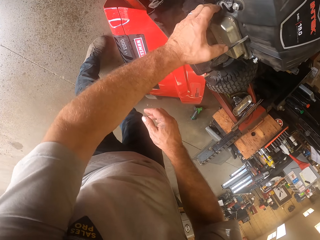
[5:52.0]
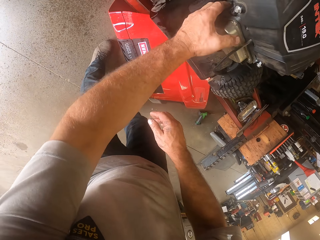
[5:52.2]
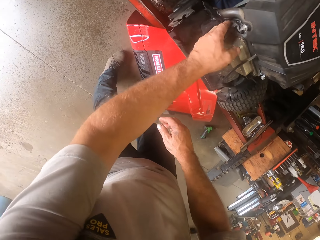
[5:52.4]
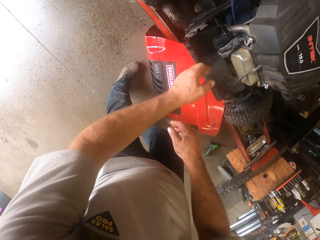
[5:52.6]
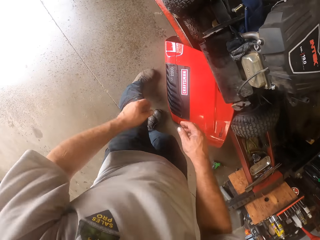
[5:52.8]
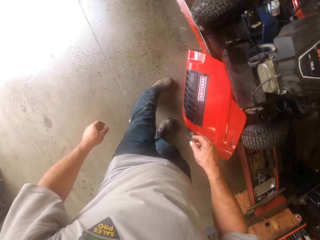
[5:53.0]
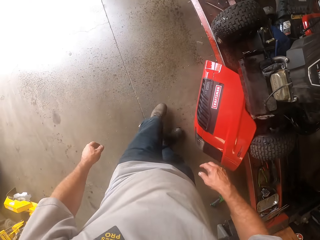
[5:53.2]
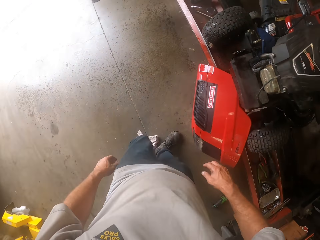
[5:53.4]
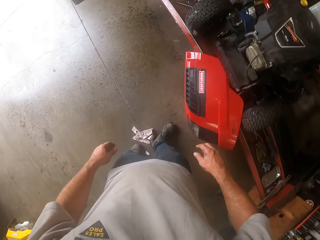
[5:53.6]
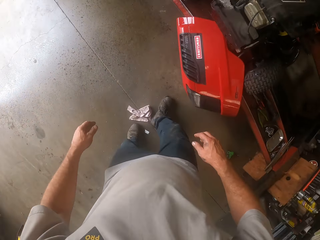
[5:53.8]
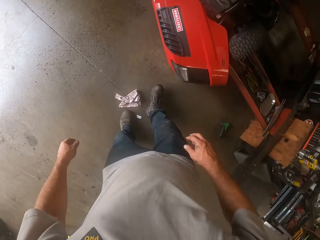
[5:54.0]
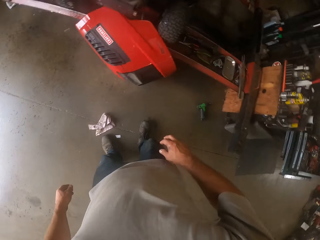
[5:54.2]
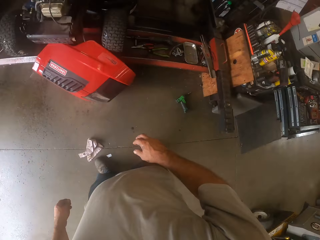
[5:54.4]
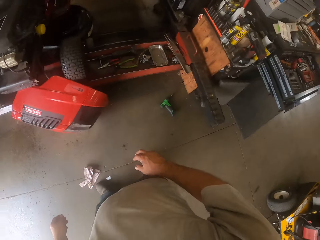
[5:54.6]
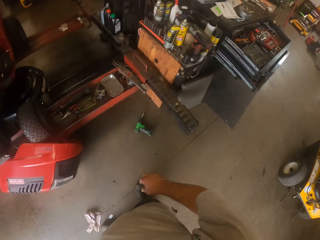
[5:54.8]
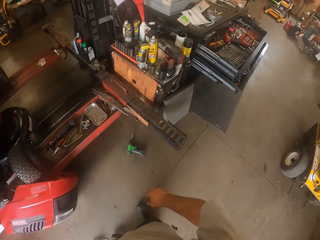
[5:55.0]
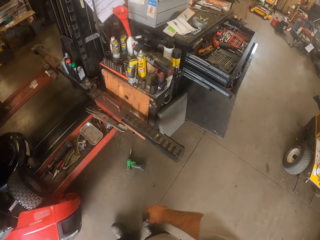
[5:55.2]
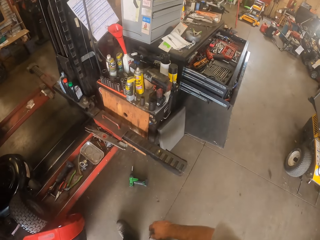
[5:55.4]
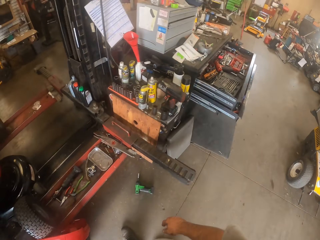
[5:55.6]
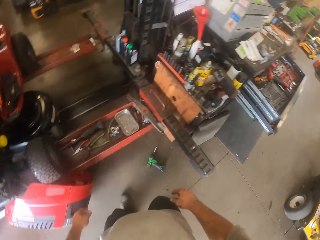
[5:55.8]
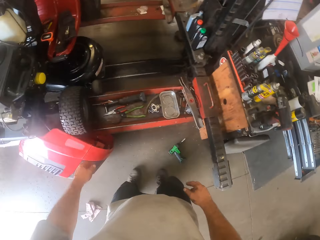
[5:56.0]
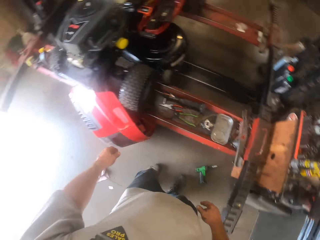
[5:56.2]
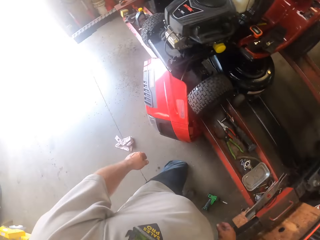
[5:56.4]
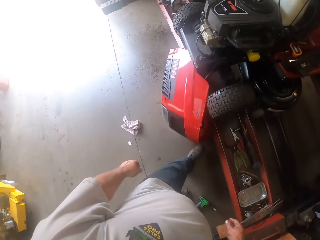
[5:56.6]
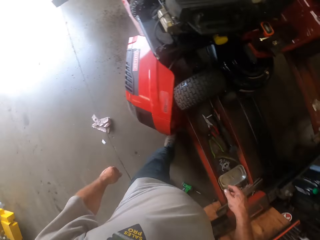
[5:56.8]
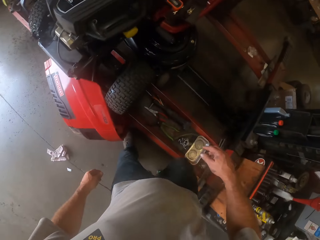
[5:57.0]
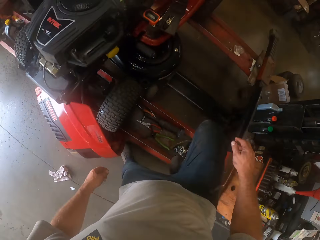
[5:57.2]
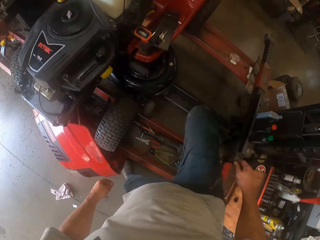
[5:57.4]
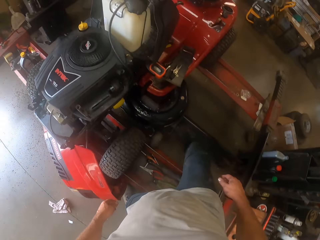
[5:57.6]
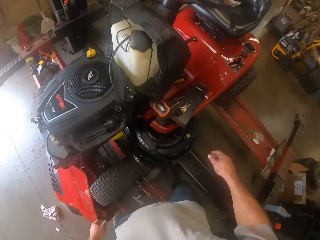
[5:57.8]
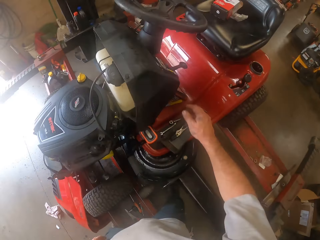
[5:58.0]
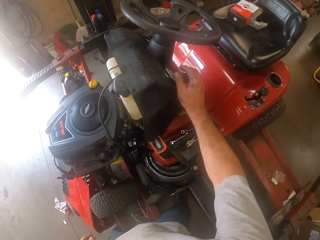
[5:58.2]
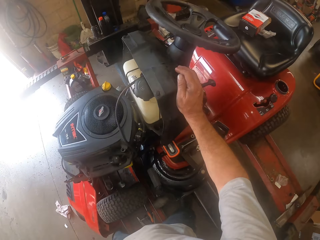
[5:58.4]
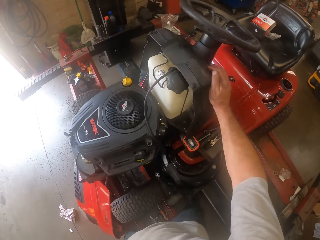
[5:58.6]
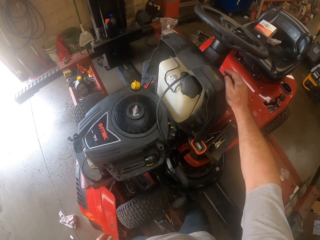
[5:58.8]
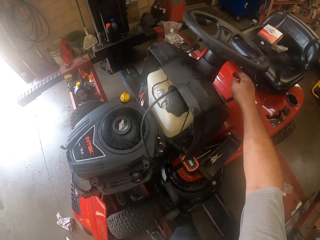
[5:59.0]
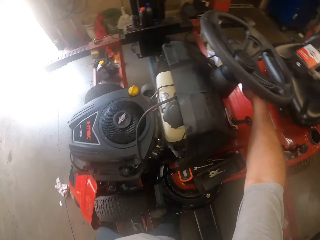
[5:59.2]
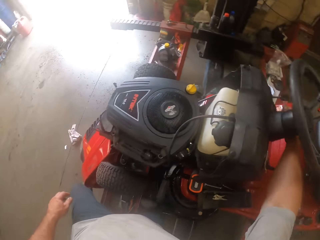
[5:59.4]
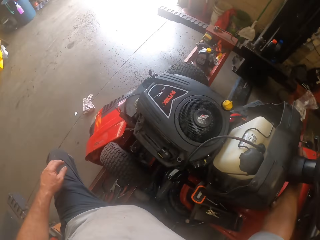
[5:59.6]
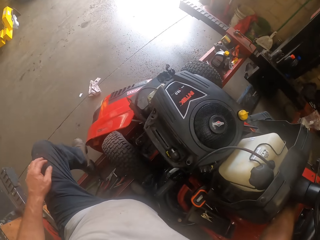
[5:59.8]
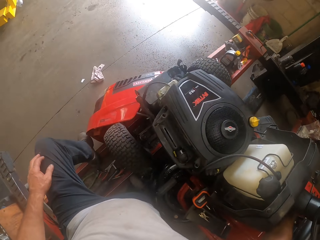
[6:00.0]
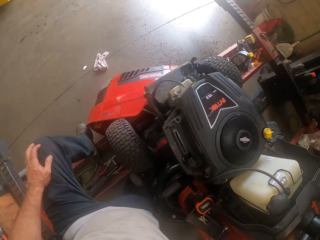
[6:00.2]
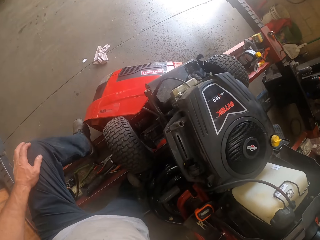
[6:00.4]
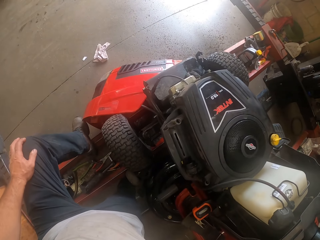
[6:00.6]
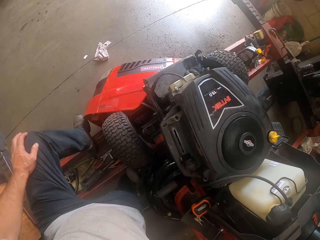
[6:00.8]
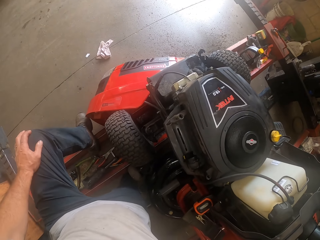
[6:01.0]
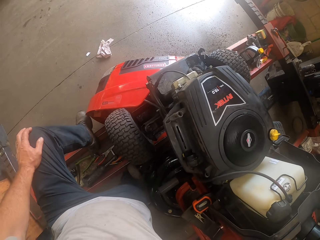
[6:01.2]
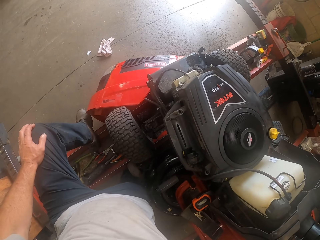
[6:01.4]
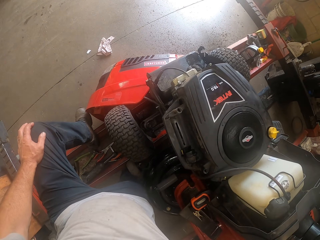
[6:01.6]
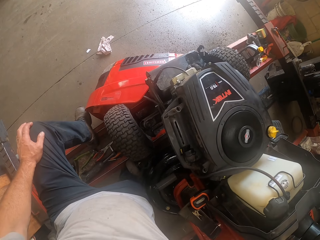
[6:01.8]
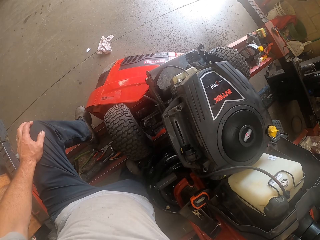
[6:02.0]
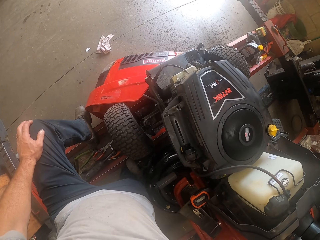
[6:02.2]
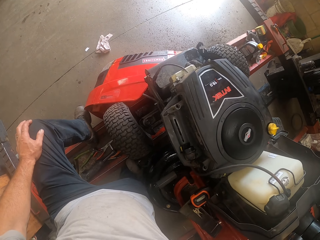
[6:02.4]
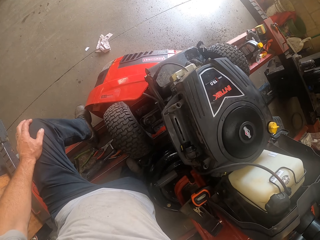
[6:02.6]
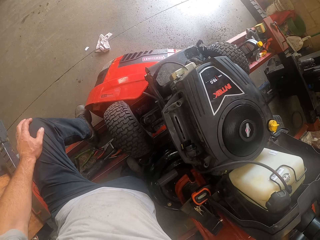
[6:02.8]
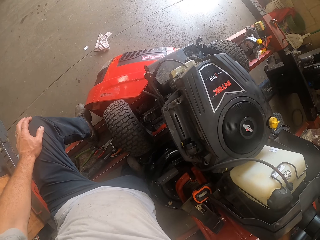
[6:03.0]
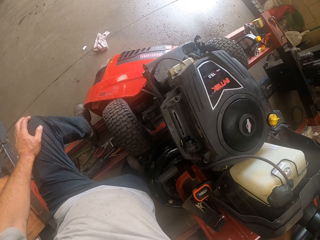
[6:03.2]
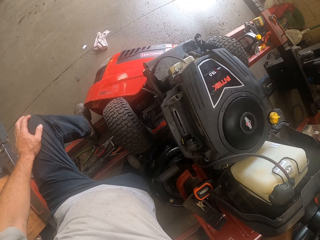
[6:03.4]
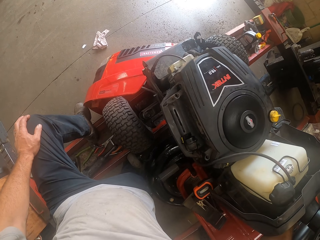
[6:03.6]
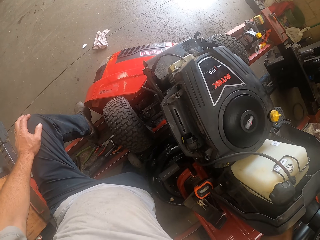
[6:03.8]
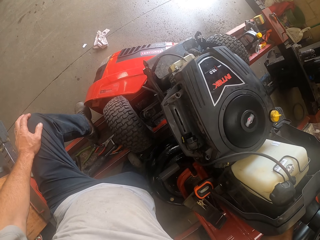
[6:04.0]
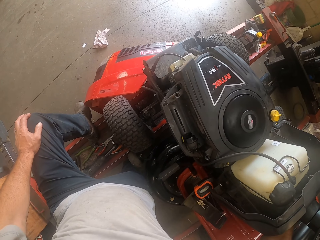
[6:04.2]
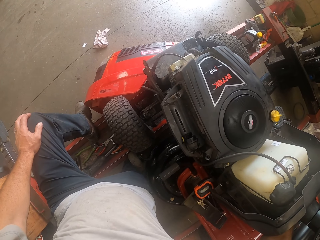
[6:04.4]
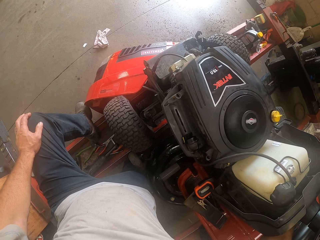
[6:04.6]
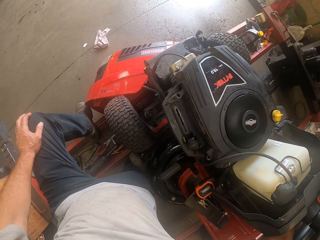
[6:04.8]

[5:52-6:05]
The camera wearer turns left, walks back, turns right, and walks near to the lawn mower. He climbs into the workshop lift. He touches the lawn mower with his right hand. He holds a part of the lawn mower. He turns left. He starts the lawn mower.

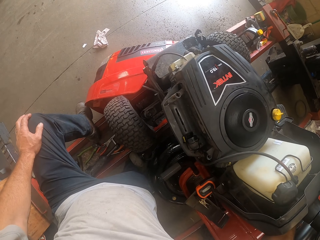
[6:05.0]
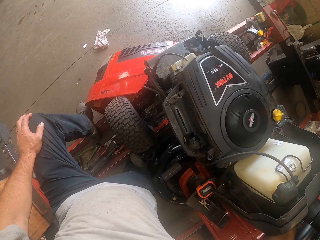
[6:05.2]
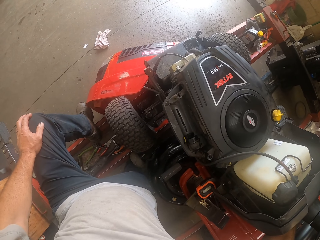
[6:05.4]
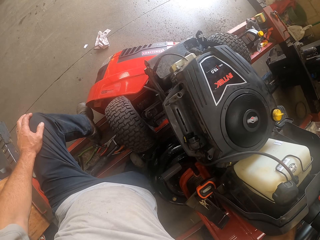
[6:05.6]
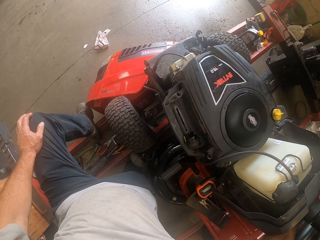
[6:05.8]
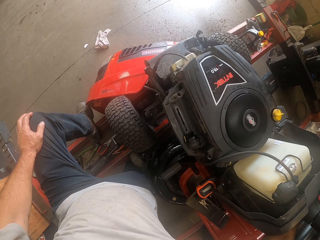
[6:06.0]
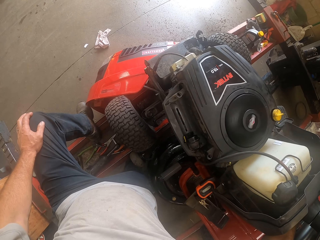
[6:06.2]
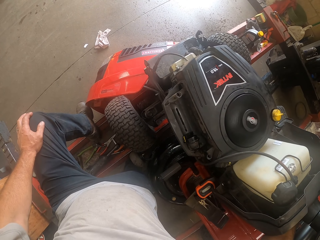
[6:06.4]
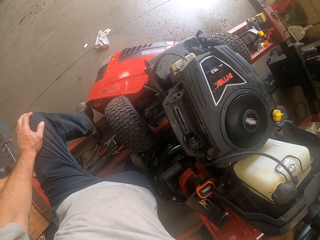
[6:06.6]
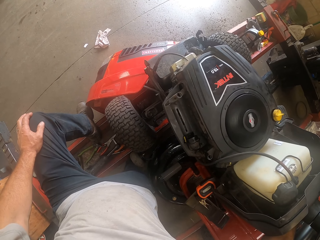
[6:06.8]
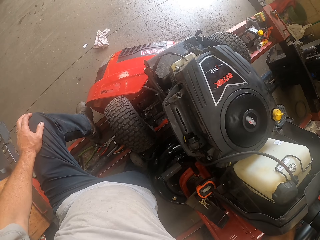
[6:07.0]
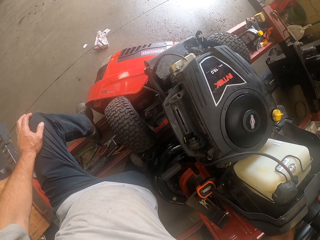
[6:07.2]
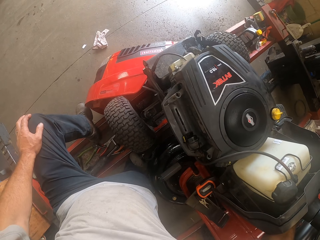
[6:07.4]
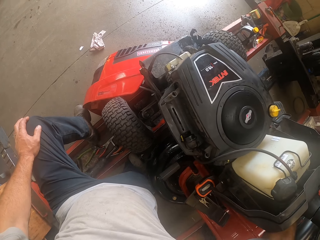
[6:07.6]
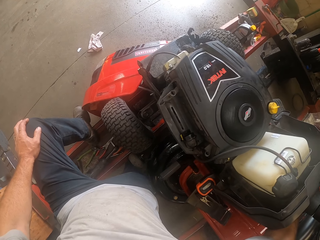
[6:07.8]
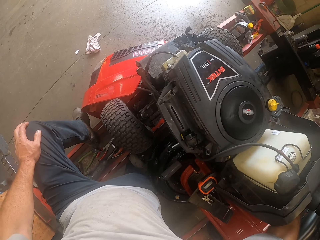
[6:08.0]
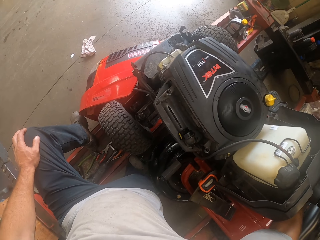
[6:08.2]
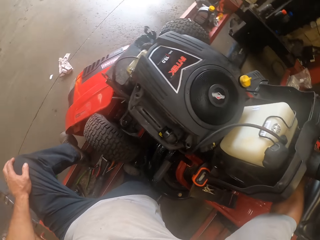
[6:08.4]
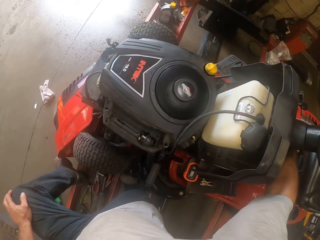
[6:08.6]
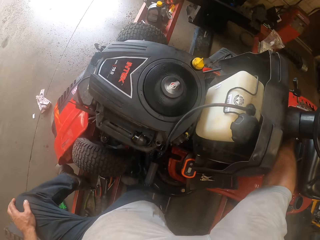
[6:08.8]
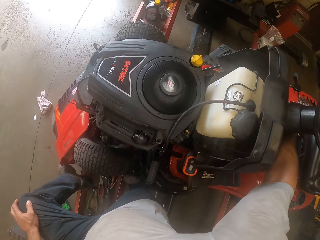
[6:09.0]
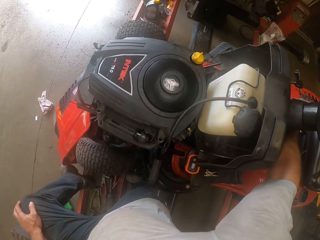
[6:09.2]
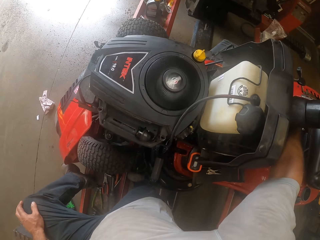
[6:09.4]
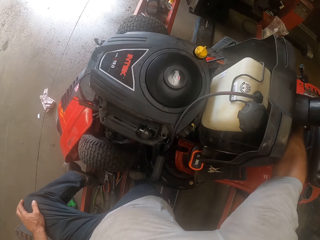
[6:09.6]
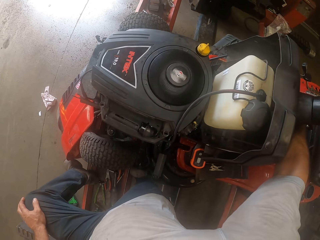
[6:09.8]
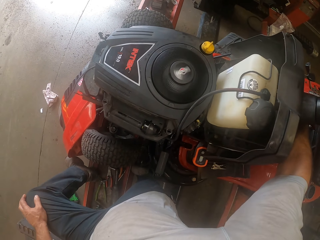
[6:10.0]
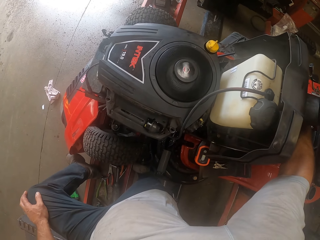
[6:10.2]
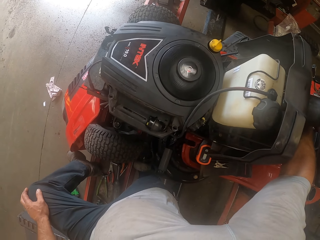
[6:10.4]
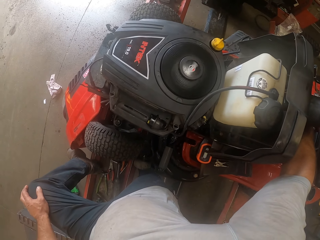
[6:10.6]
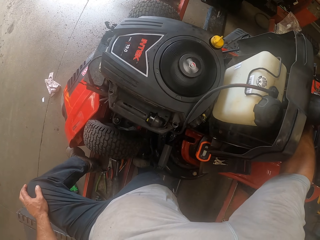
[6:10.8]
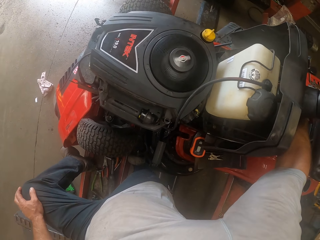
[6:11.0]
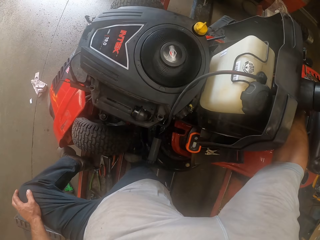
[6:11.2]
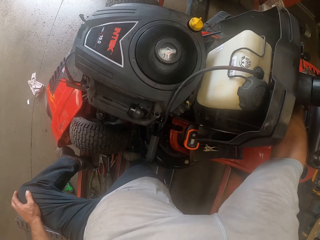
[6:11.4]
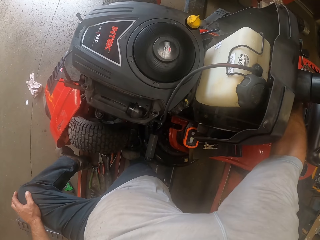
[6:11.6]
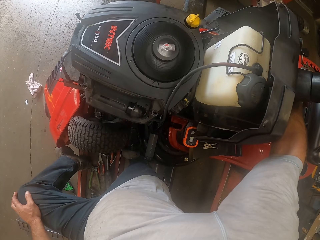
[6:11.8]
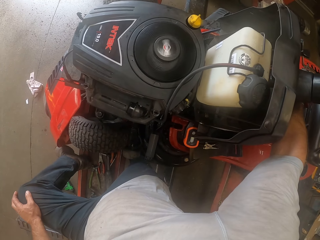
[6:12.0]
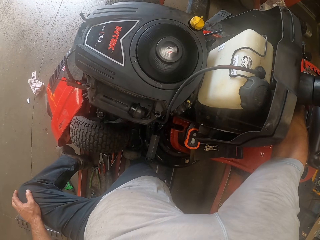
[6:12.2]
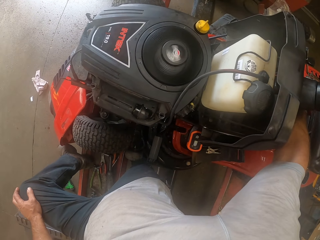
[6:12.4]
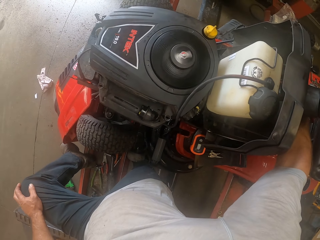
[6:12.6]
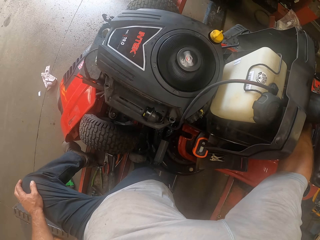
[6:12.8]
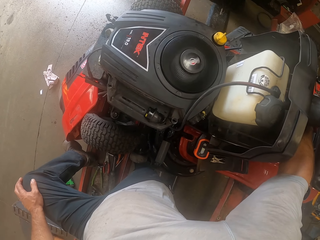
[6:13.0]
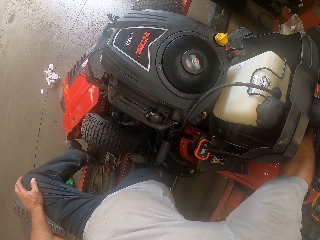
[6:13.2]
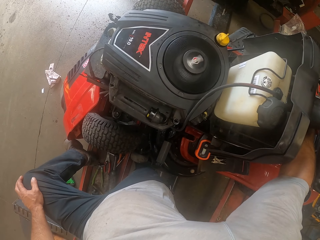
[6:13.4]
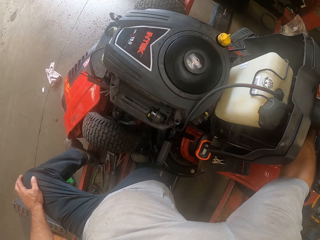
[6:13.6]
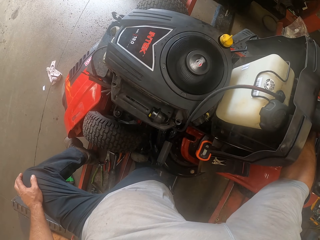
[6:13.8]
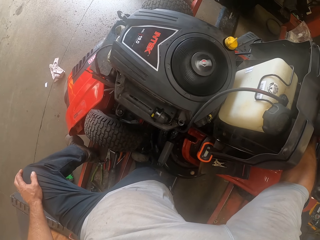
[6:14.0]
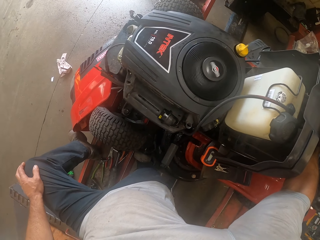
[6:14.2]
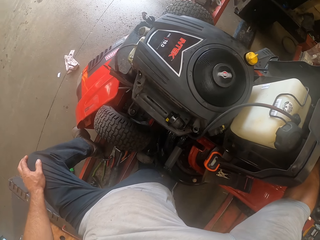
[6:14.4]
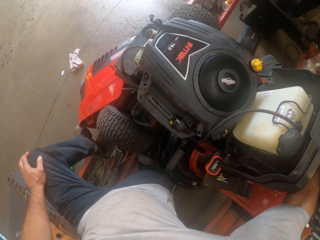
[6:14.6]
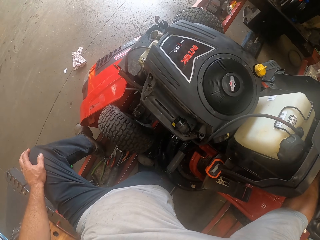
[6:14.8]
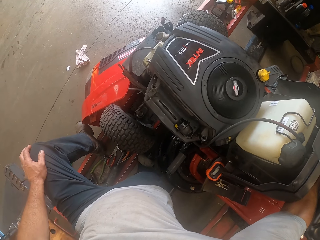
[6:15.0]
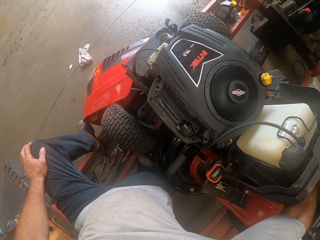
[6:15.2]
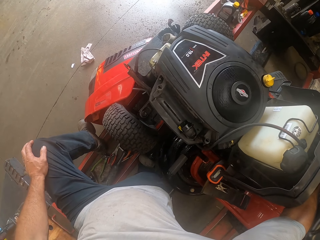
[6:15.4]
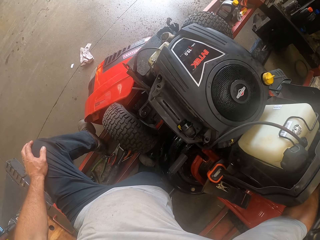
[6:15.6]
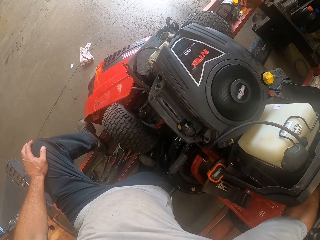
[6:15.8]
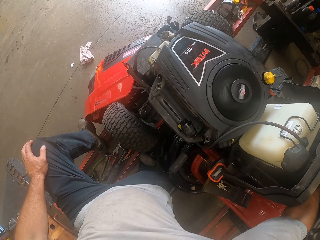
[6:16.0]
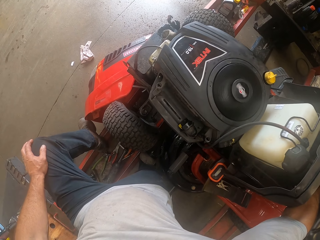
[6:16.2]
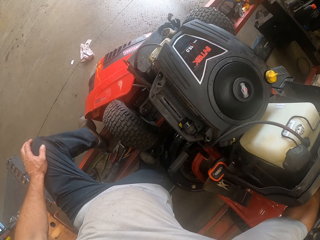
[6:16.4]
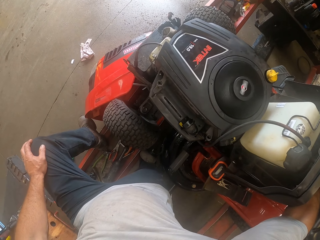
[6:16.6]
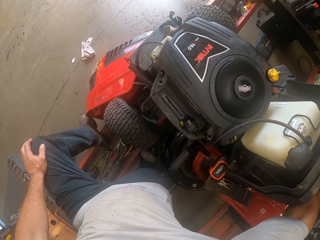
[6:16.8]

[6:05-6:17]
The camera wearer turns right. He moves his head.
